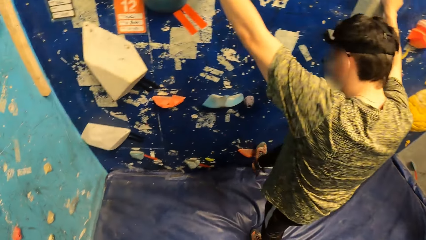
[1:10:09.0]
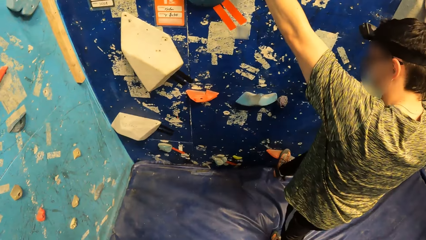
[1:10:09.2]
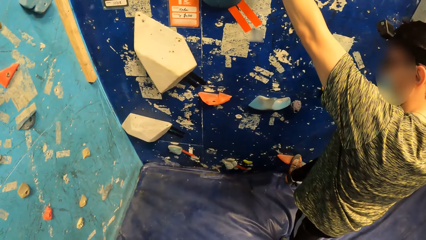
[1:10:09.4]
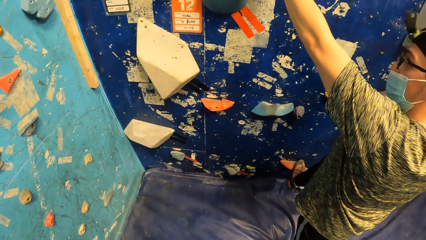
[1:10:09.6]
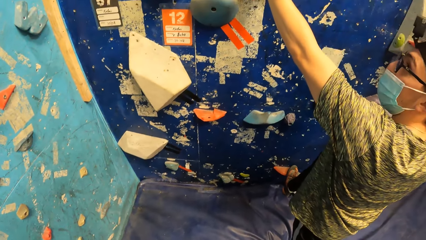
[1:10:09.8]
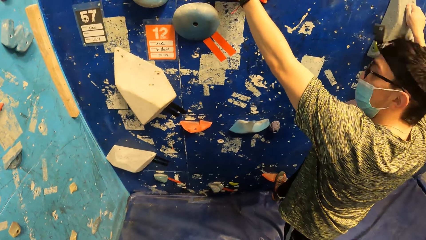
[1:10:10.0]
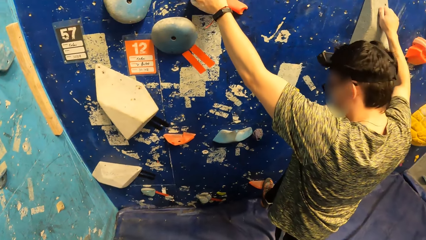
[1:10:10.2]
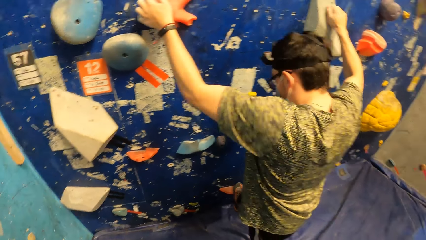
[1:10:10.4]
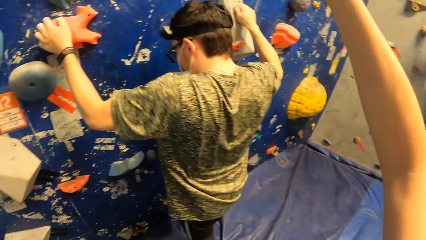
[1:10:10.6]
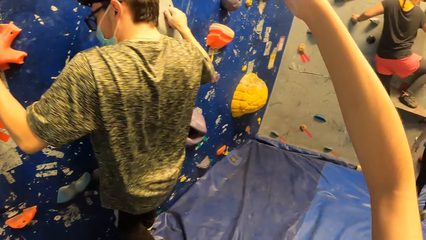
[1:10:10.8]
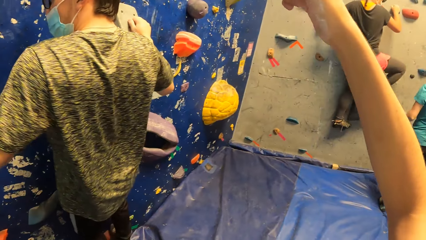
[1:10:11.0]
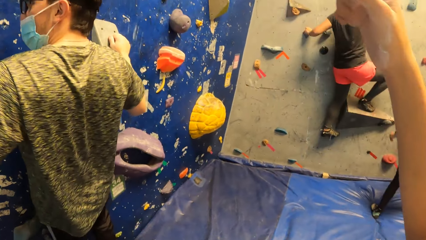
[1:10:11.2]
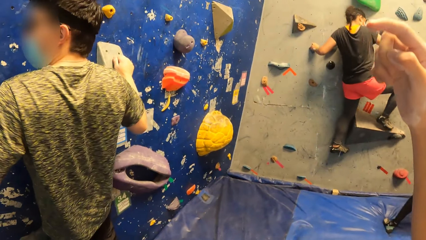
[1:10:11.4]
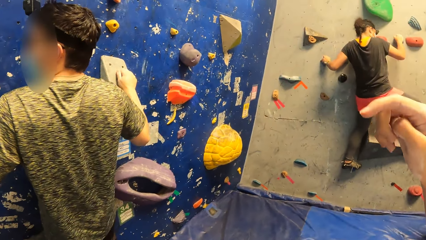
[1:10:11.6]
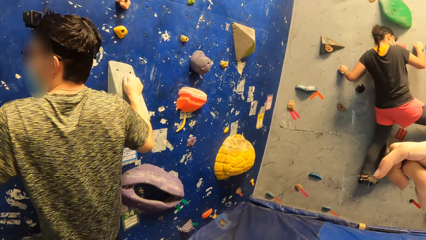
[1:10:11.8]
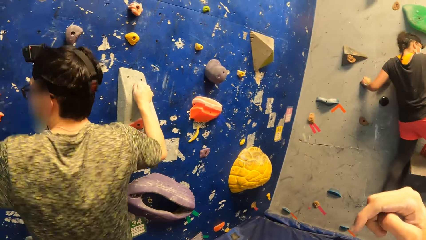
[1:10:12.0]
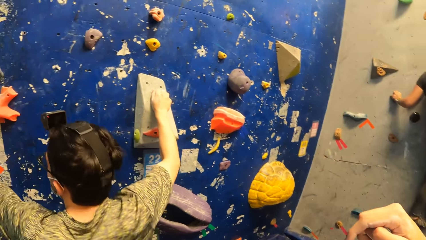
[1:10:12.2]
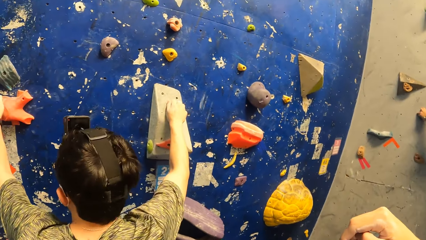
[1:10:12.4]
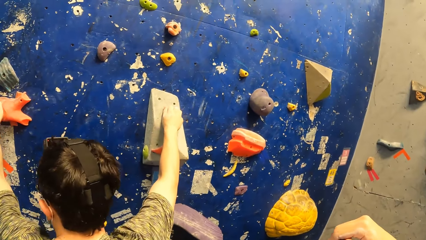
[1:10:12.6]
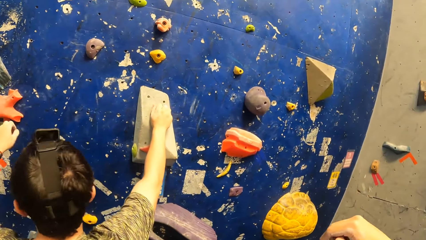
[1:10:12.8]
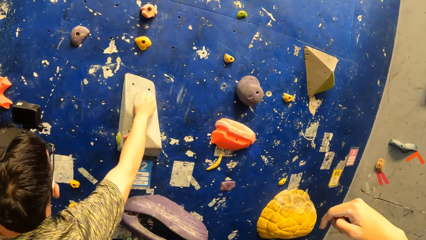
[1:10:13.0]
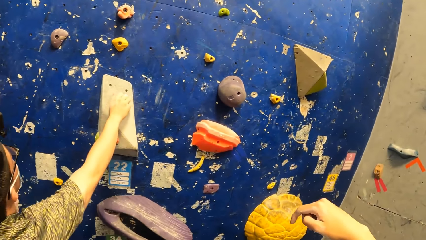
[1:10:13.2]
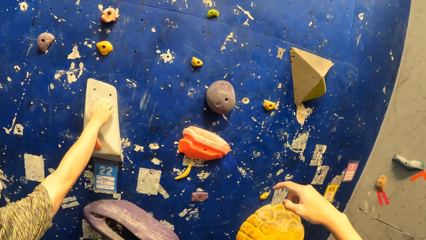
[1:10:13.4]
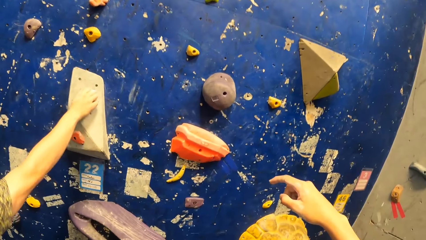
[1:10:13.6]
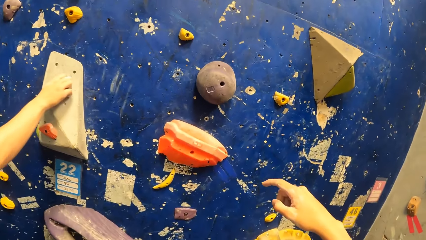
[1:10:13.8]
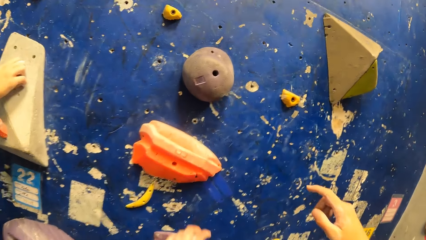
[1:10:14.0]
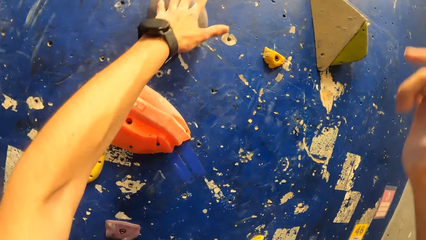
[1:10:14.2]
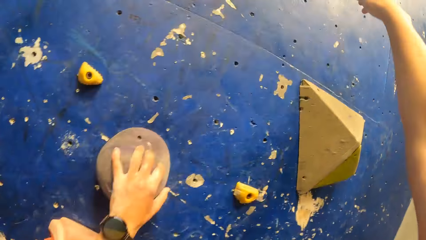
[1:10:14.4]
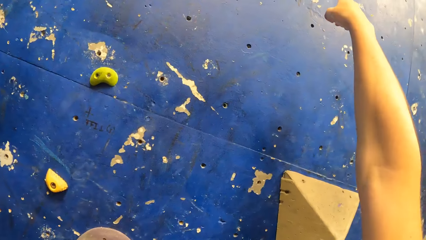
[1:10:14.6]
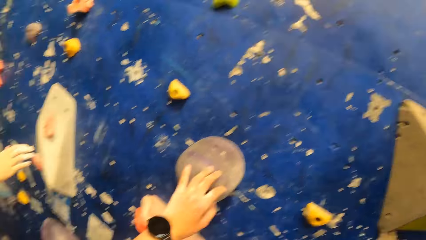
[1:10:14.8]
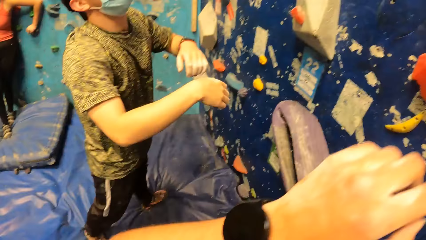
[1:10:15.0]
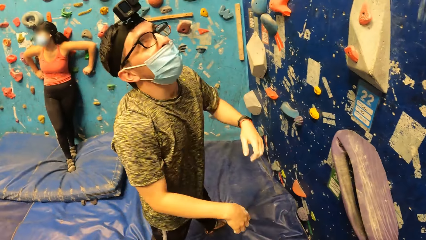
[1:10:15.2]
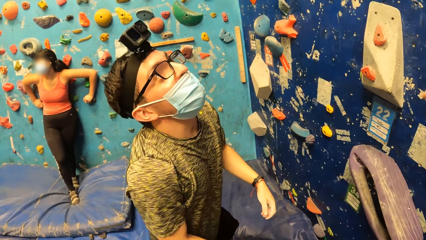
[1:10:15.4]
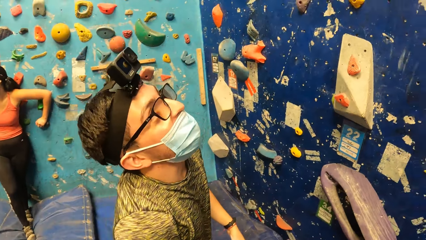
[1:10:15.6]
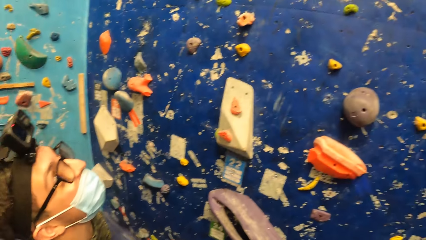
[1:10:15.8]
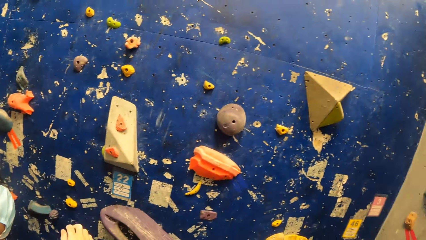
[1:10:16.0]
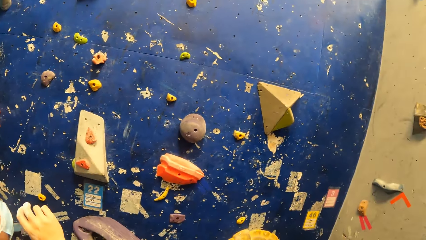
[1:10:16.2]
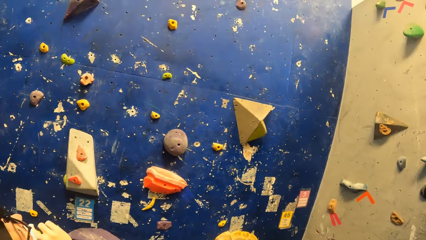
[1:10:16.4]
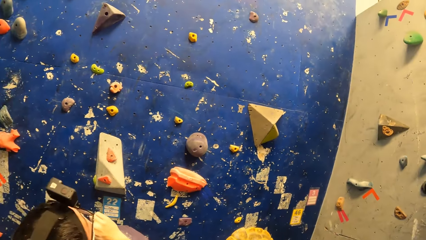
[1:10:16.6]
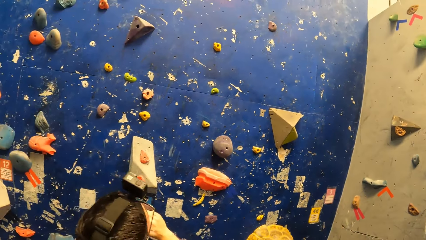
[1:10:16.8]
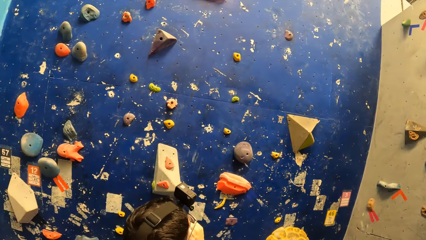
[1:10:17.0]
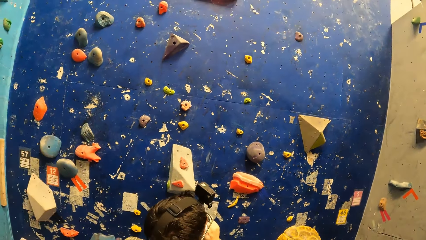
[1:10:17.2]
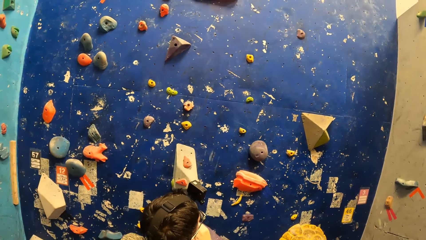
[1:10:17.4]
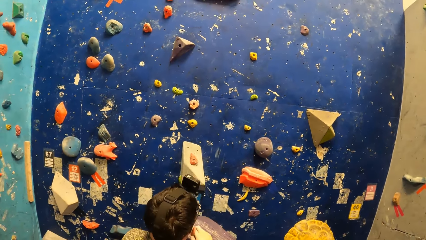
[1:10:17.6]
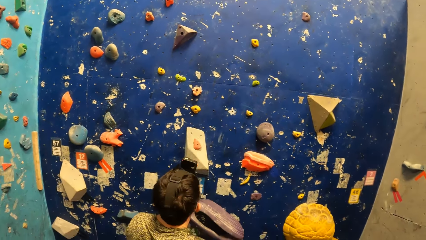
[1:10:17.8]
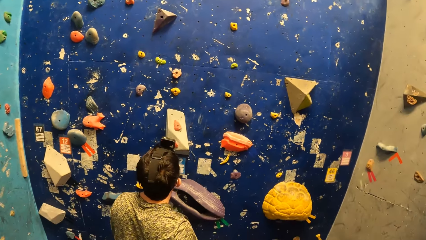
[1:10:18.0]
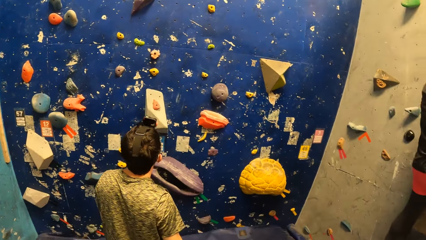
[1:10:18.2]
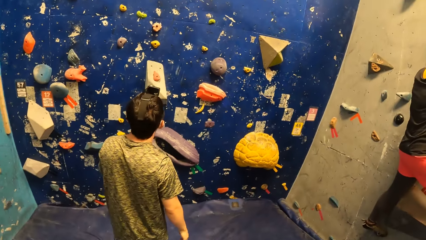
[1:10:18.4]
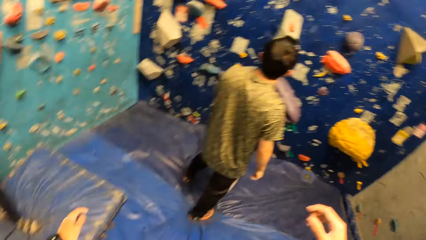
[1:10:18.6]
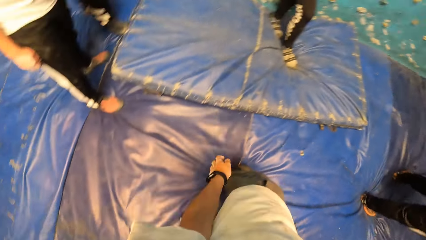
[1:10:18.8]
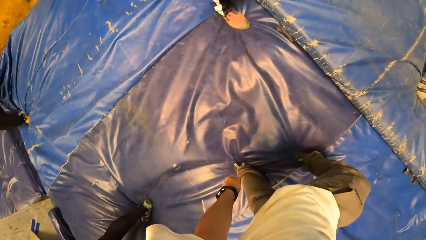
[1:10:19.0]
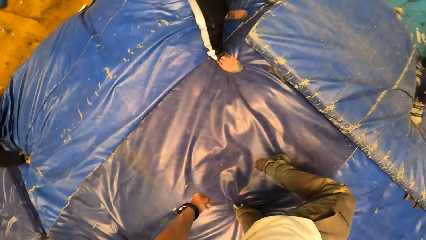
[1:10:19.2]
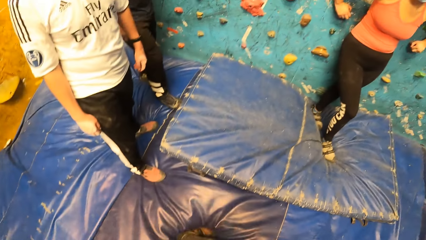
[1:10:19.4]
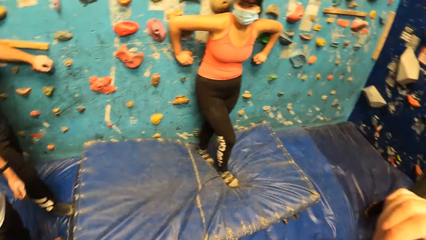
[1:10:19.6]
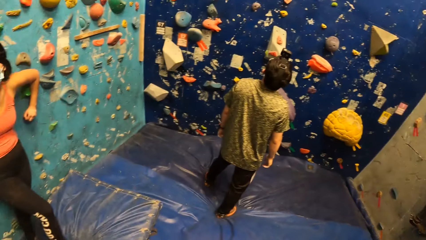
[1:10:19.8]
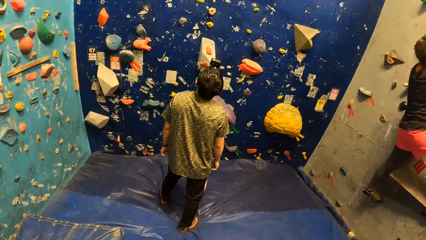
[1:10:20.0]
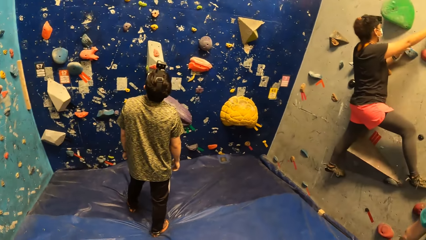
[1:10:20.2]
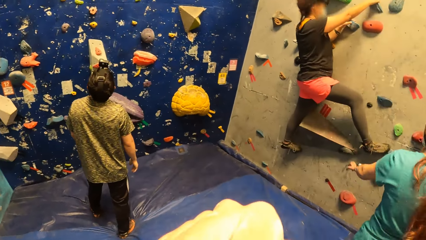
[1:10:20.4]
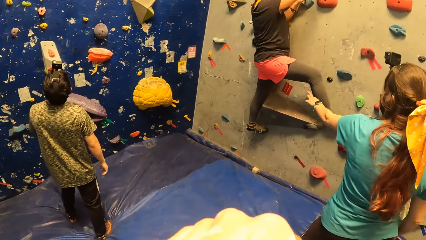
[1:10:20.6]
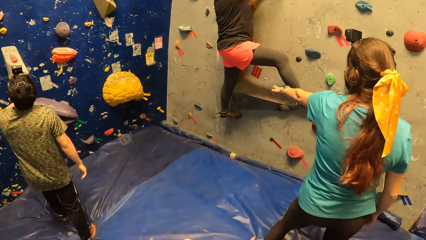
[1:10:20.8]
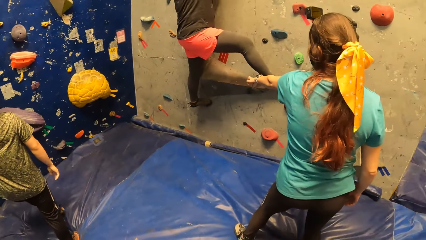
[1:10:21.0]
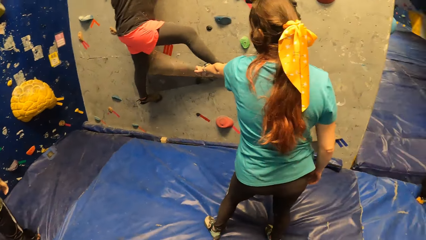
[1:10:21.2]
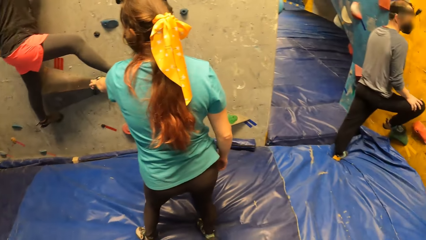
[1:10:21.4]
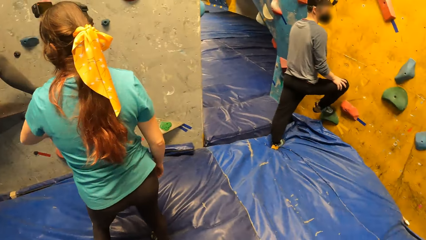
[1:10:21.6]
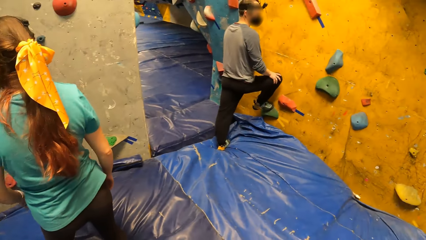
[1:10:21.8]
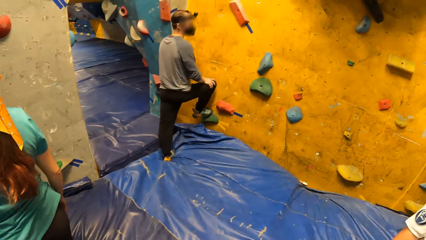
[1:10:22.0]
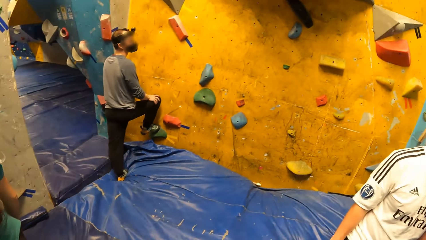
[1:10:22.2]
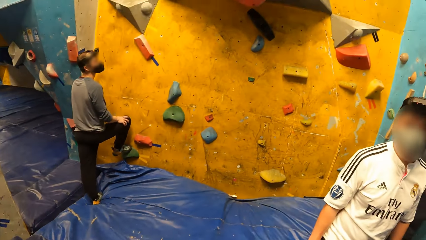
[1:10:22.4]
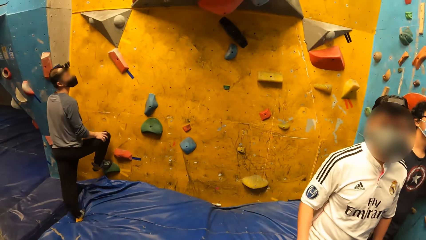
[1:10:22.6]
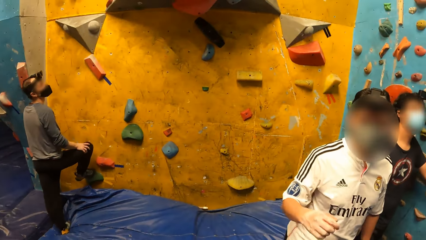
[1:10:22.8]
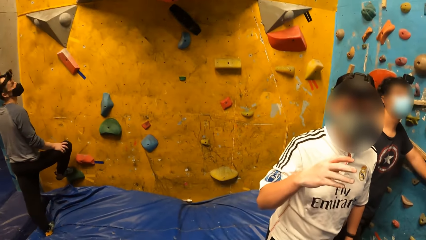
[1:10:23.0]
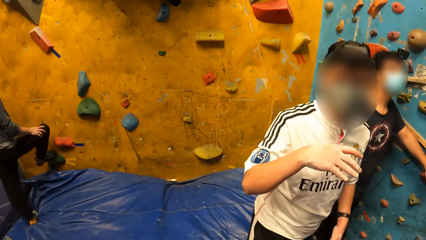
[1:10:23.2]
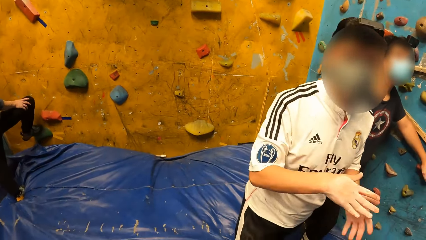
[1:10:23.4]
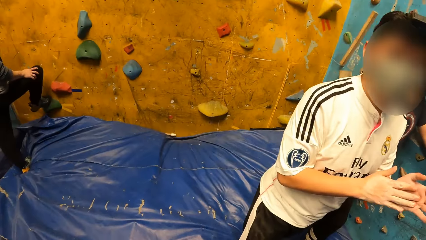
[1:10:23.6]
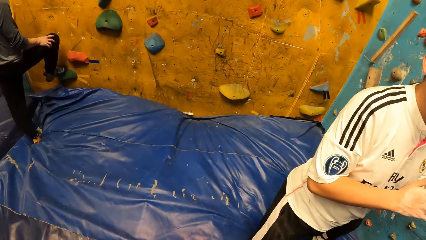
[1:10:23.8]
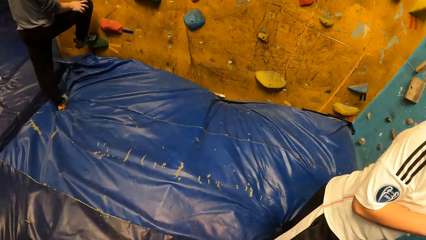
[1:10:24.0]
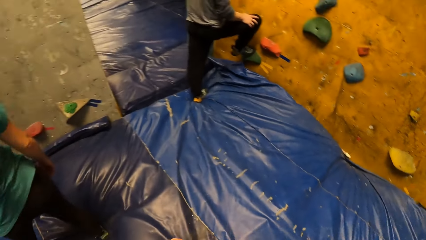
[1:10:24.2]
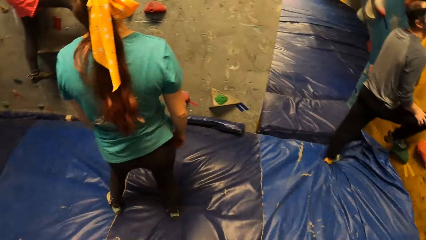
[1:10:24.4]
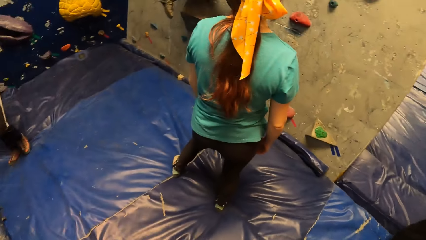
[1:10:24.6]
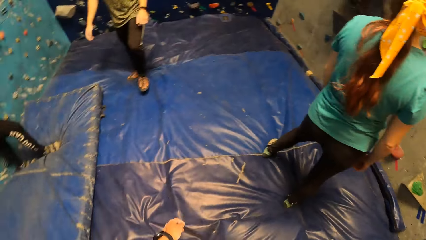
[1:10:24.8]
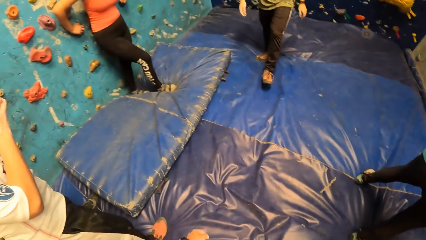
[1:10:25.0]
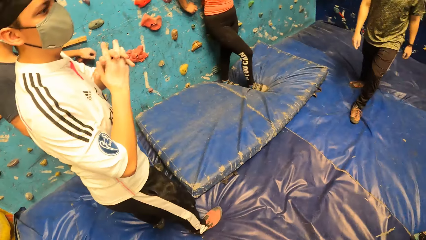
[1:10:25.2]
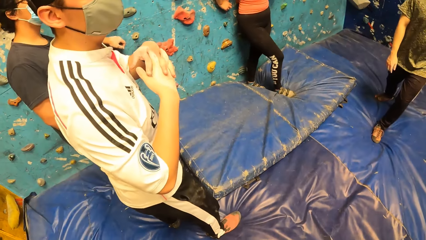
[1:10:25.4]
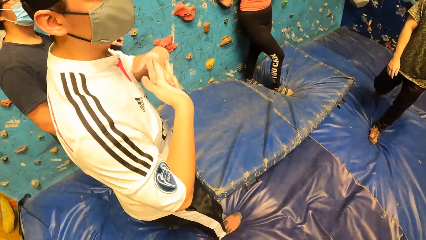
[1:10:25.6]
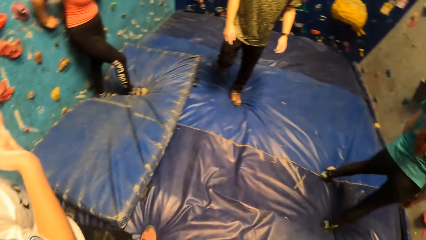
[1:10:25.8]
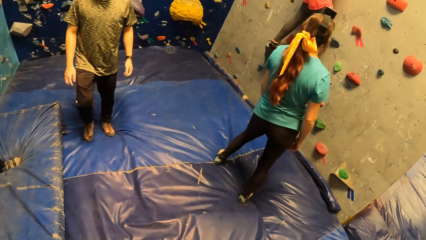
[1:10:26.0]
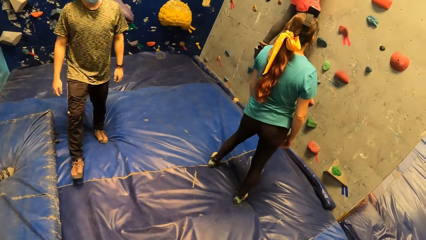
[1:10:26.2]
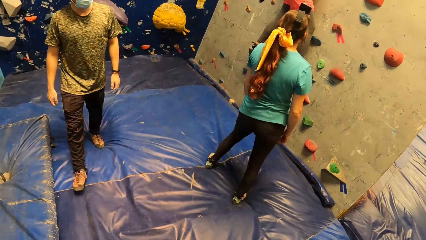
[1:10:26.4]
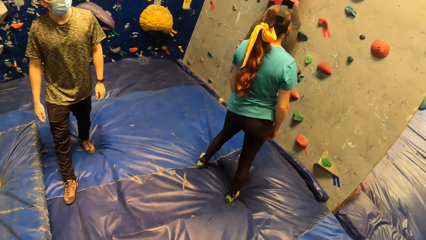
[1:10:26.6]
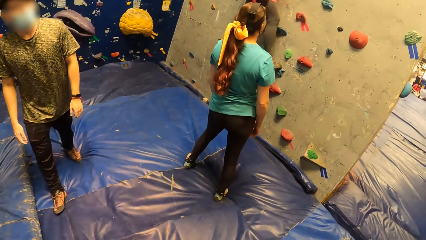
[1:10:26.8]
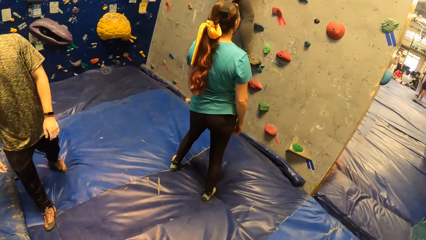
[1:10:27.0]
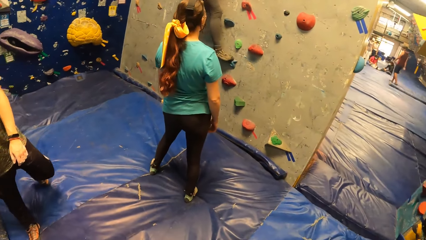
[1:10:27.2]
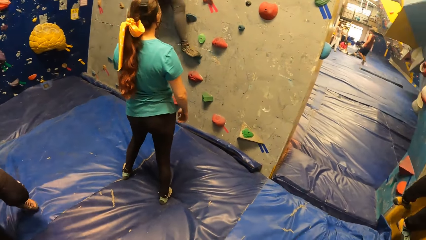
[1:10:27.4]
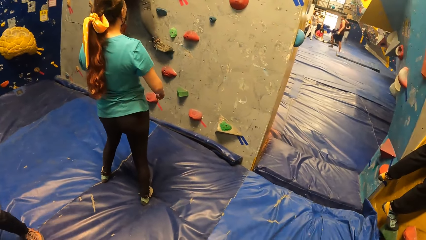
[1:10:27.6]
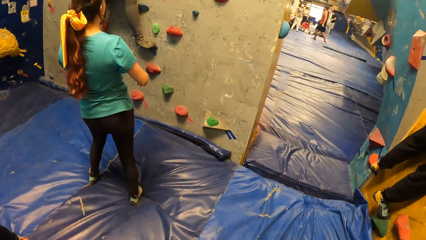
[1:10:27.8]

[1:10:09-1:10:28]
The man climbs the rock wall with both hands. The man removes his left hand from the rock on the rock wall. The camera wearer holds the rock on the rock wall with his left hand. He points at the rock wall with his right hand. He falls from the rock wall. He climbs on the wall. He looks around the room.
